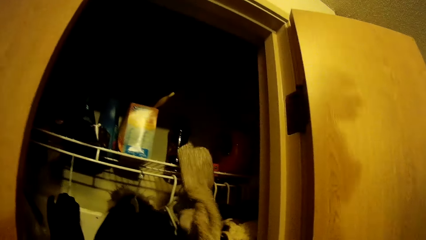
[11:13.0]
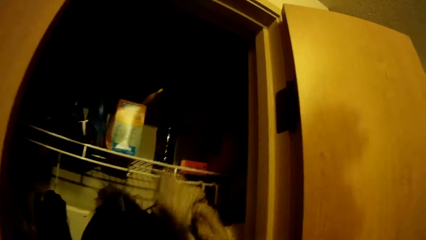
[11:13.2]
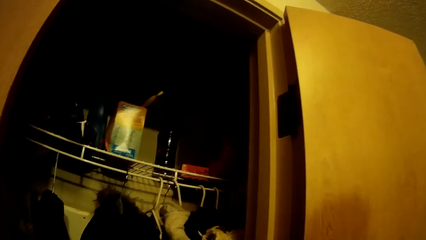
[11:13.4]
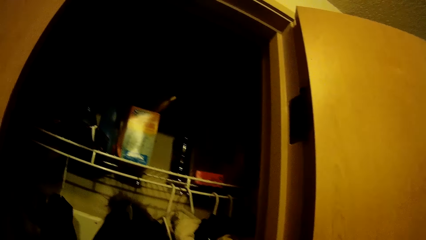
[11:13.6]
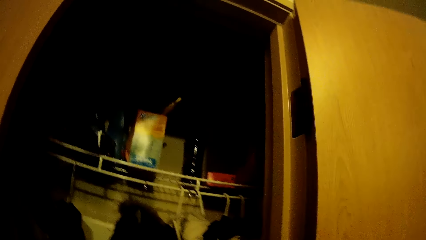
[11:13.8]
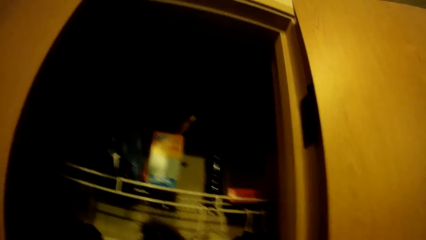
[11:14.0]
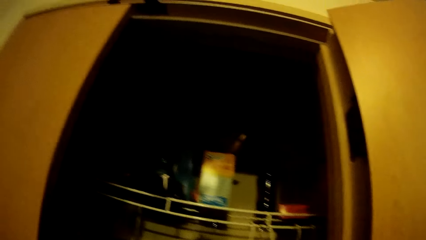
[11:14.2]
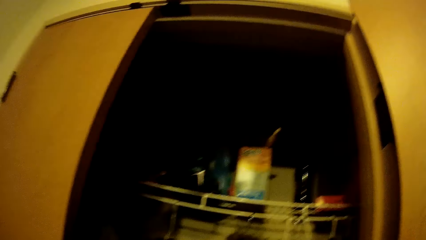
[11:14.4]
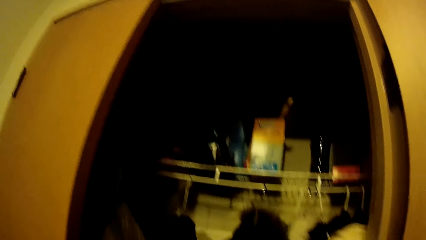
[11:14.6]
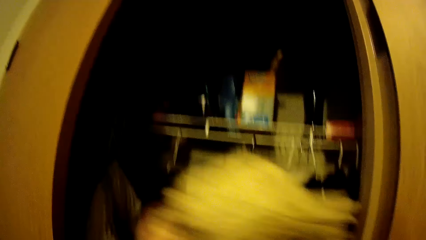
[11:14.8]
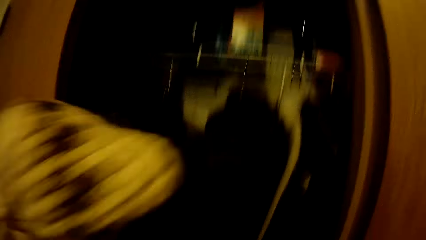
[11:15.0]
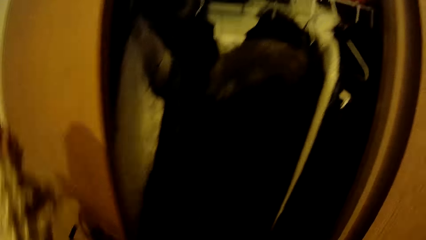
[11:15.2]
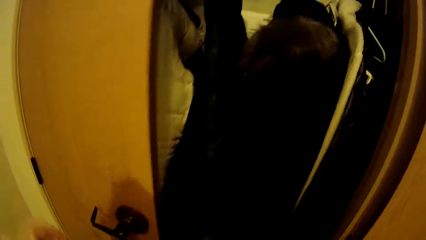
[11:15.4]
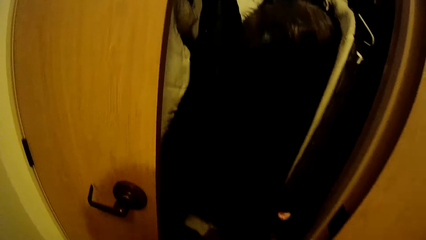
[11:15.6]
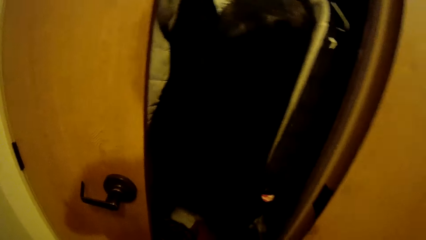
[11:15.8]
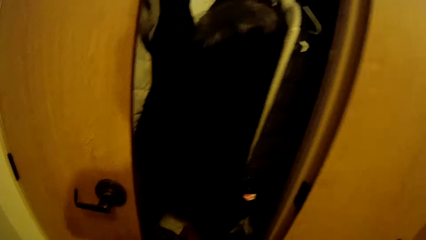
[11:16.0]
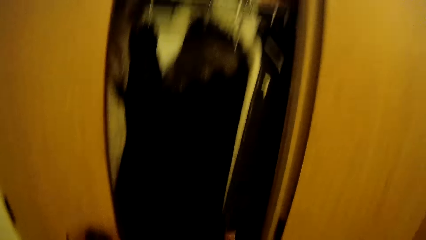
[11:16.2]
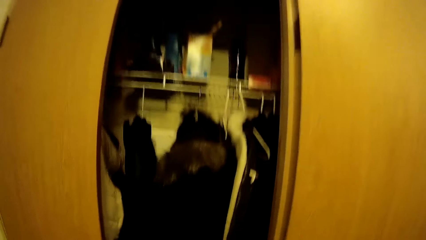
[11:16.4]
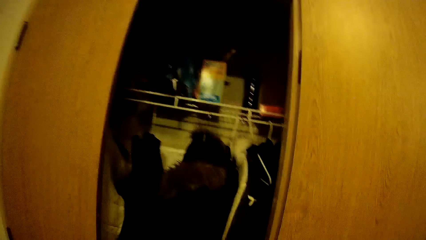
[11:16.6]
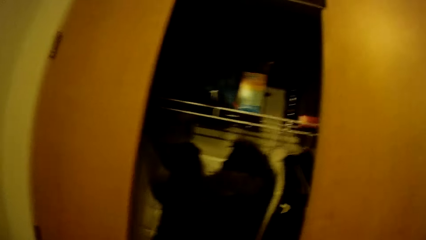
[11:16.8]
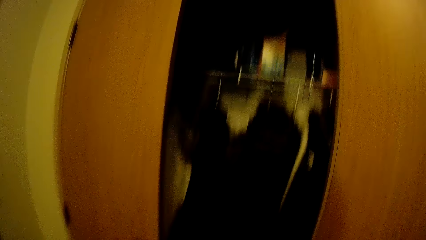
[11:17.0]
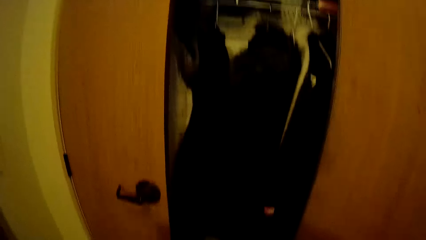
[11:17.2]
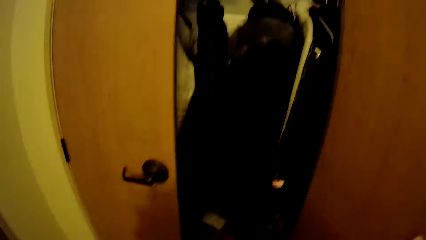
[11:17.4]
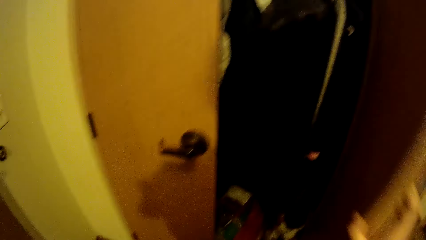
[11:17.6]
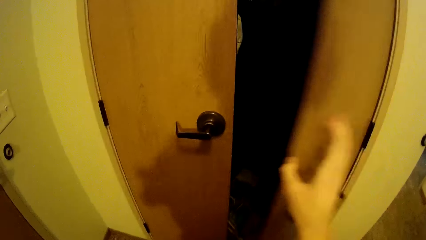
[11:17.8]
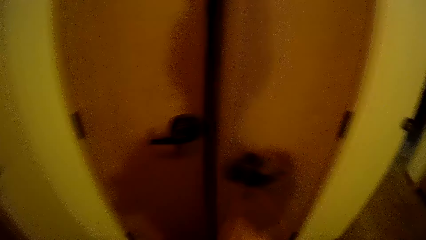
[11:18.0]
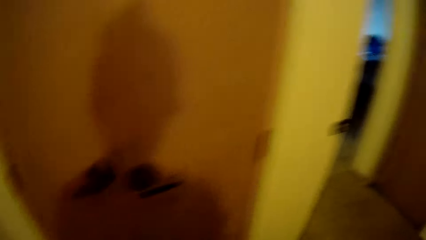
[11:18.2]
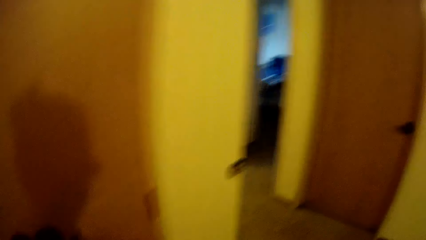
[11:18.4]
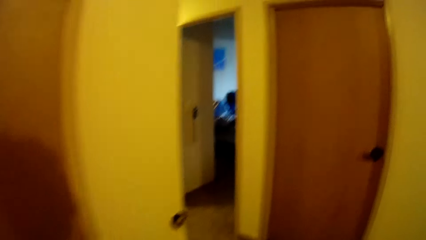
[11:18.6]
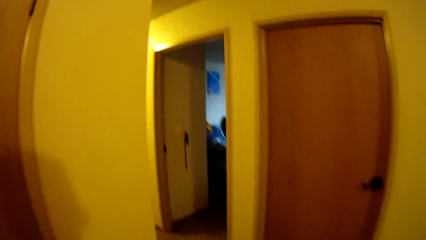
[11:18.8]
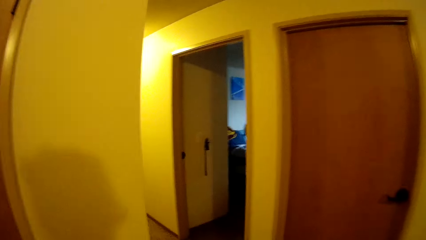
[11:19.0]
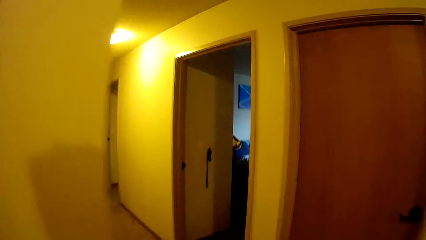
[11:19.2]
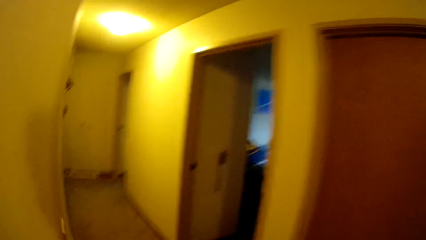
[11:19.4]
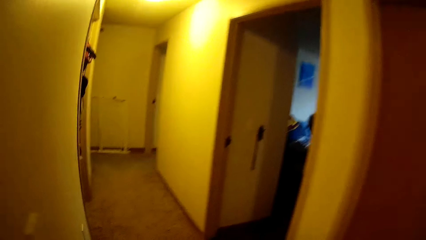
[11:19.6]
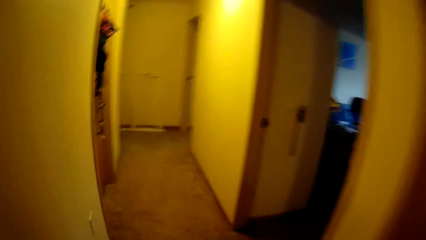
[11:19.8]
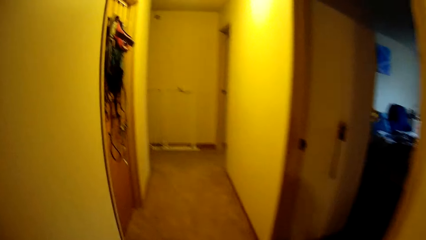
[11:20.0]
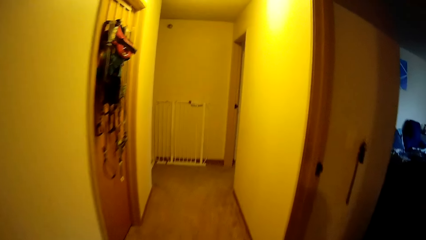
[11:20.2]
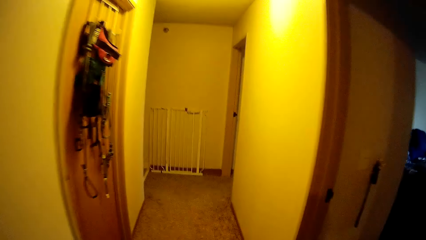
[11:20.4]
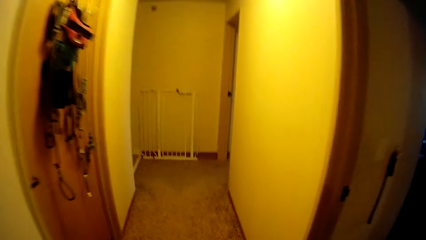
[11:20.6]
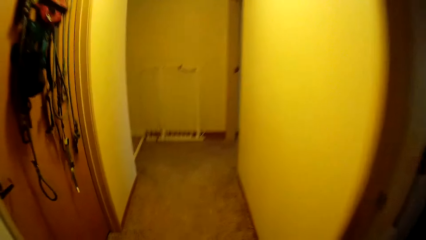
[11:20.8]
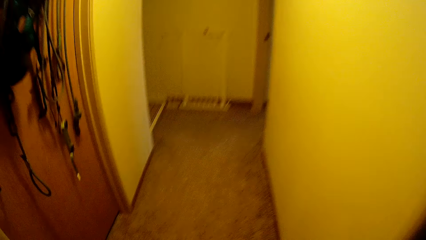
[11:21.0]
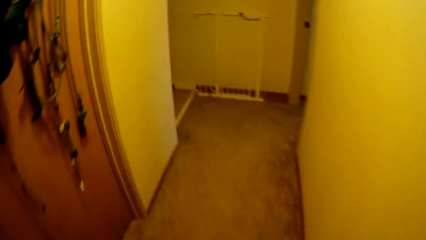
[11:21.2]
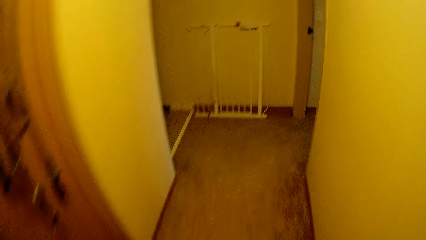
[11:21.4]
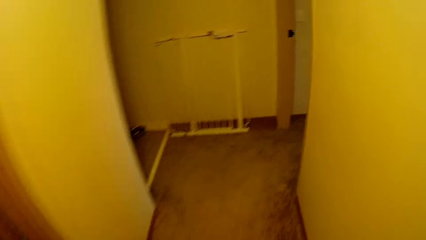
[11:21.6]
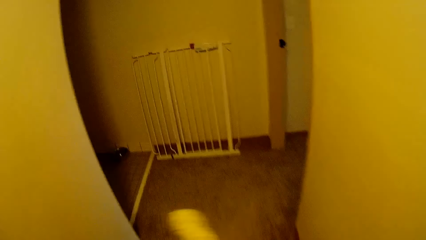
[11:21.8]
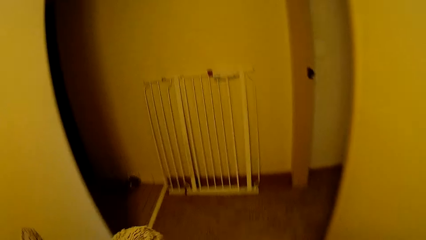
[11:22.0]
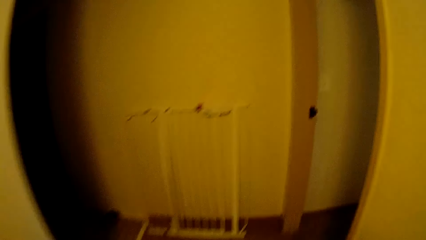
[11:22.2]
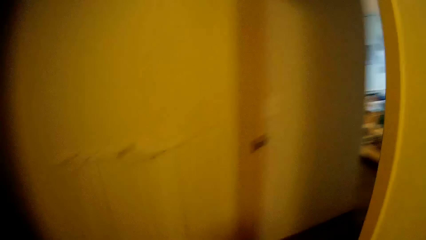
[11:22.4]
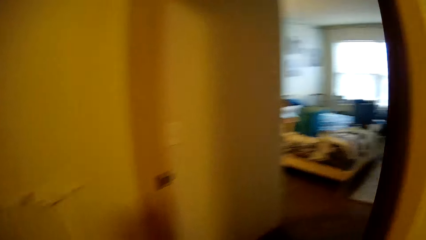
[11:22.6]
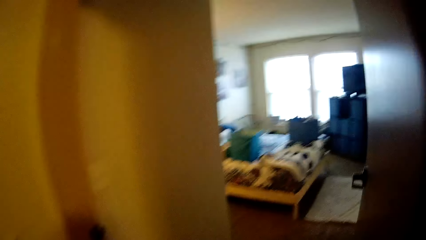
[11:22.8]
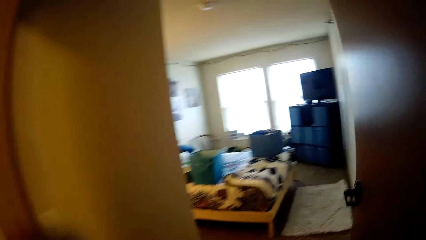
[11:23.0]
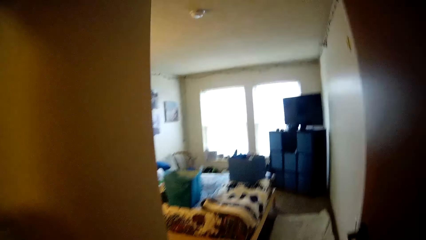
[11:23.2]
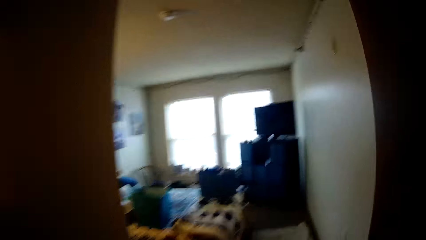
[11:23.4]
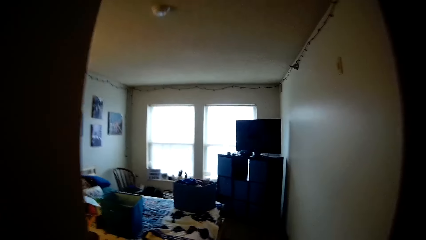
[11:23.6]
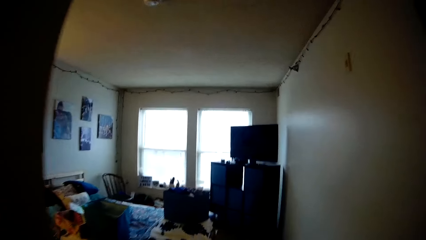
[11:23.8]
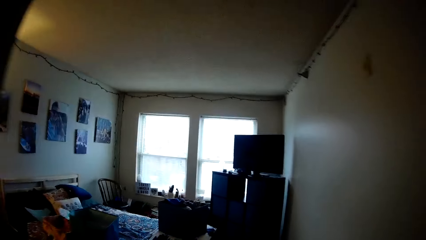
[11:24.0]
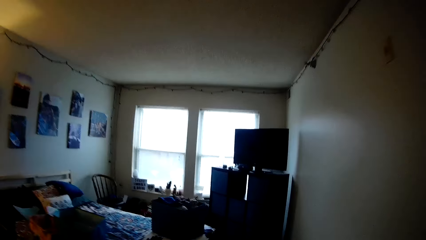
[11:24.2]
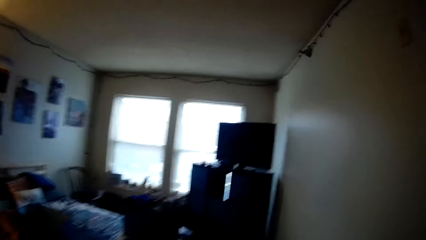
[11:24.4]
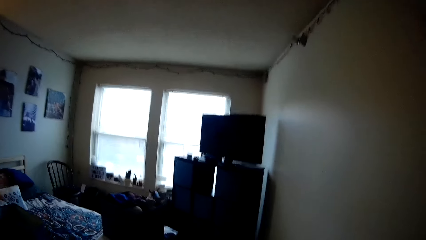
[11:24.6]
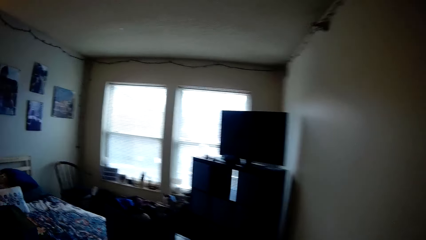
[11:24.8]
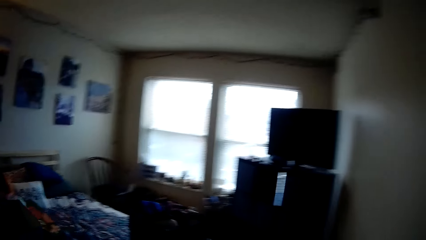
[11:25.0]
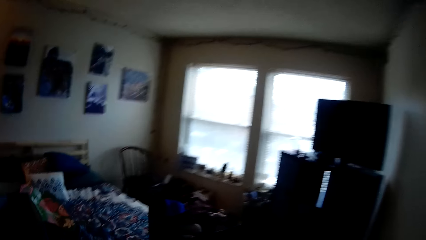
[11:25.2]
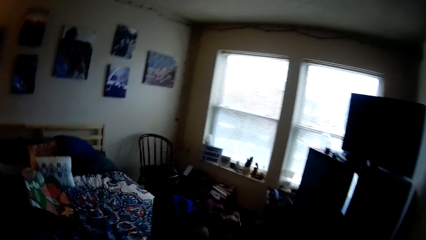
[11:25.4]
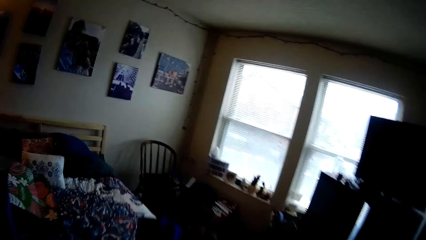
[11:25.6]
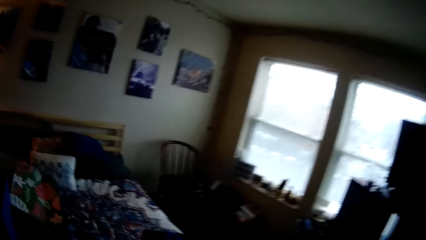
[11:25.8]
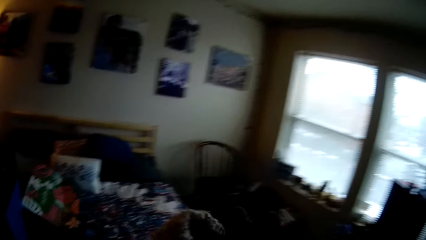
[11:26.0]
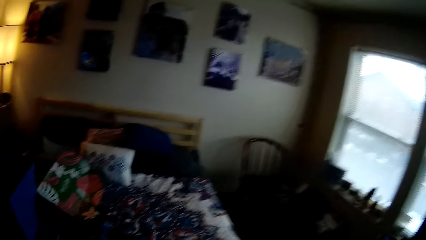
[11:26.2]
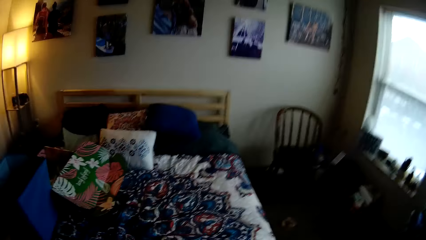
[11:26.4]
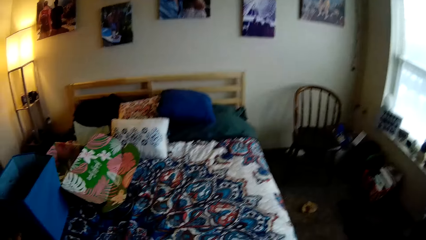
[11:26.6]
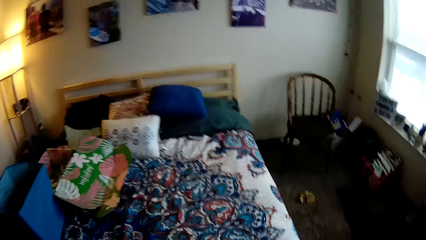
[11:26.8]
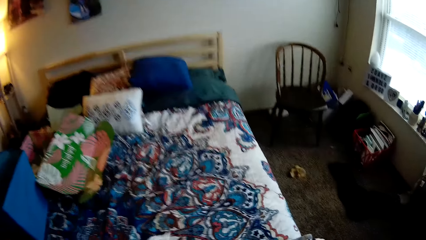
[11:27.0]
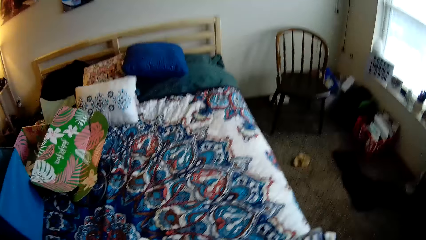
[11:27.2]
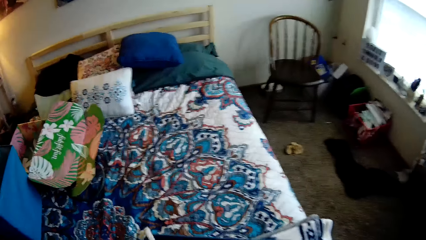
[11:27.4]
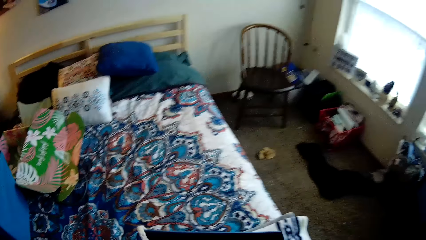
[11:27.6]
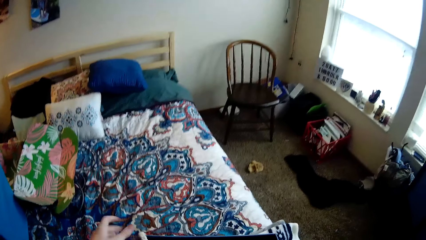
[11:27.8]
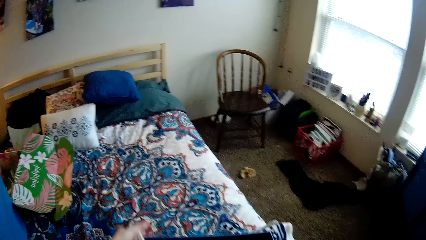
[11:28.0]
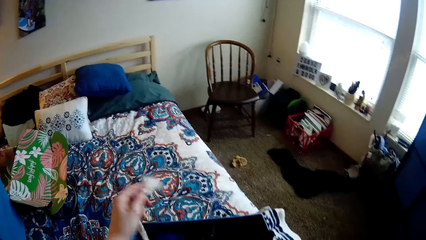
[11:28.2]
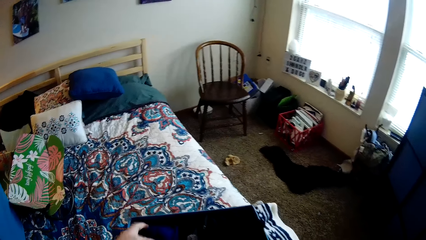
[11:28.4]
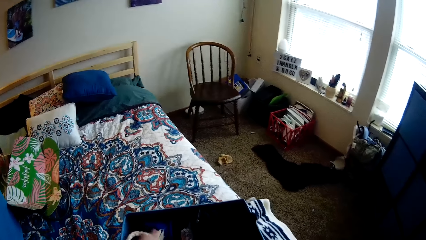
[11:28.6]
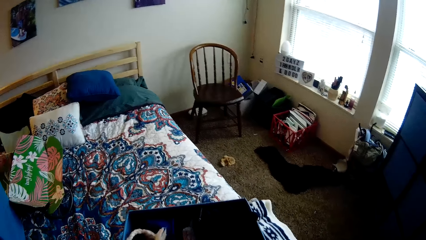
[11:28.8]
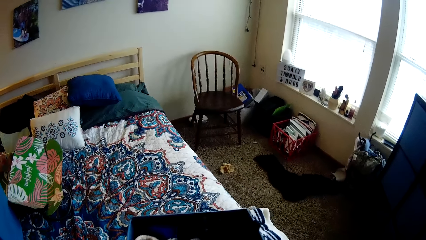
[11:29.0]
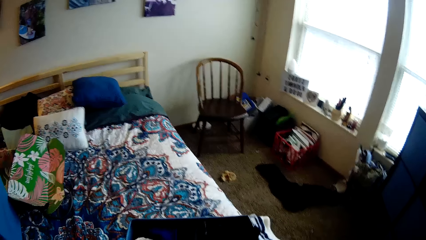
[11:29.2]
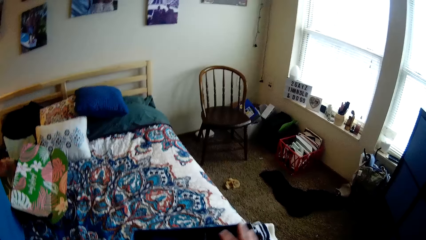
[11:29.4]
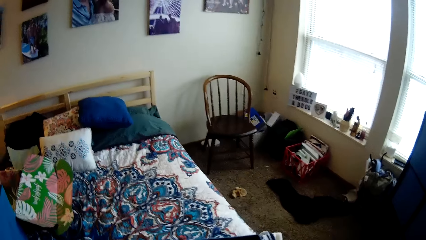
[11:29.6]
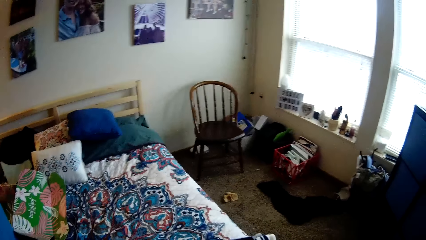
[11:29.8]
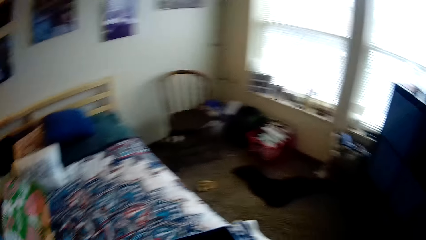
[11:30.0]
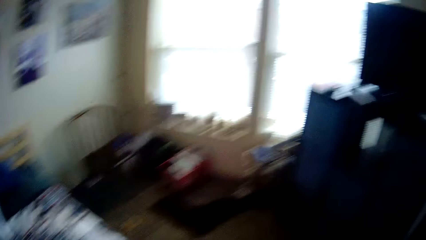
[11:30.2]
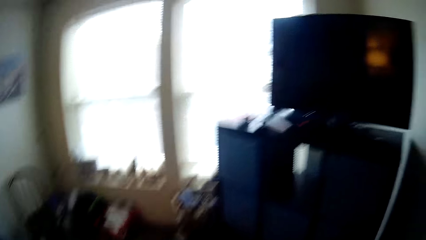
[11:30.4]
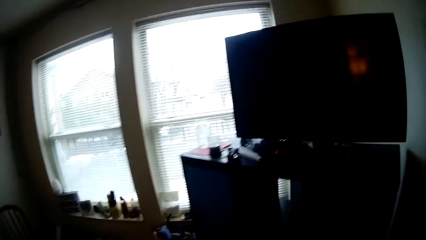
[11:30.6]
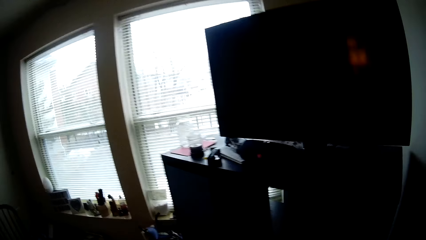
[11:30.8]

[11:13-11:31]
The camera wearer picks a sweater from the wardrobe with her left hand. She closes the wardrobe door with her right hand. She walks. She drops the sweaters into the blue laundry box with both hands. She adjusts a rope hanging on the side of the blue laundry box with her left hand.
